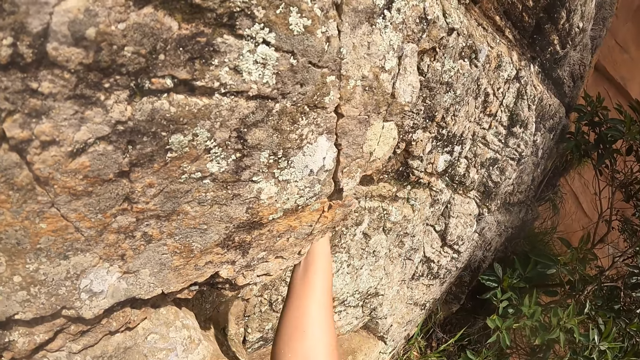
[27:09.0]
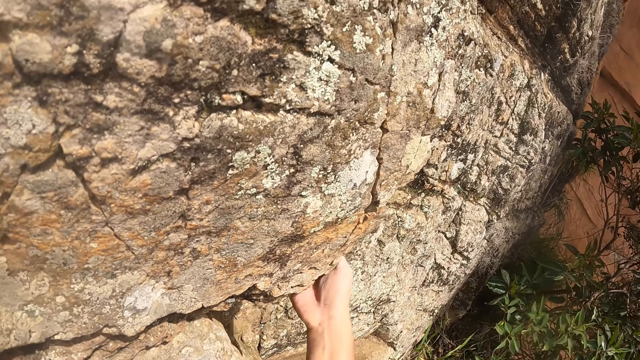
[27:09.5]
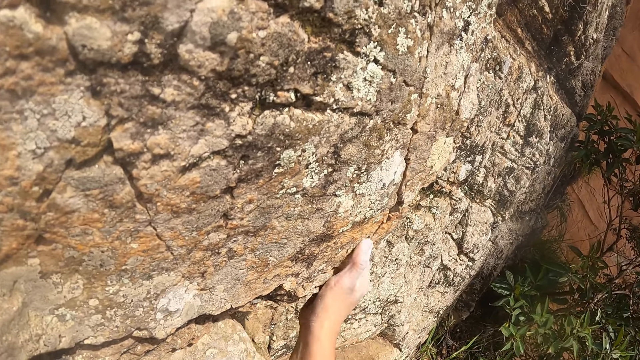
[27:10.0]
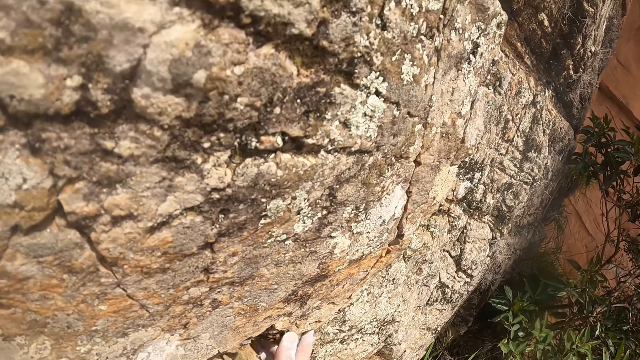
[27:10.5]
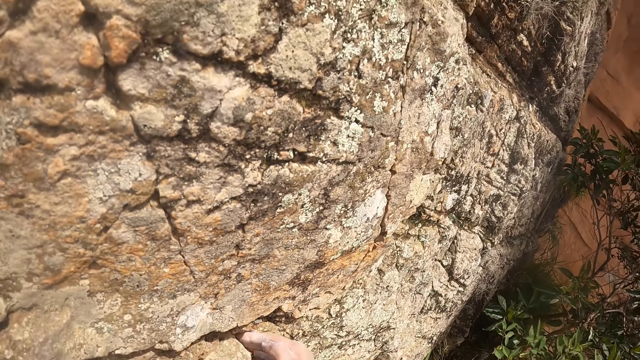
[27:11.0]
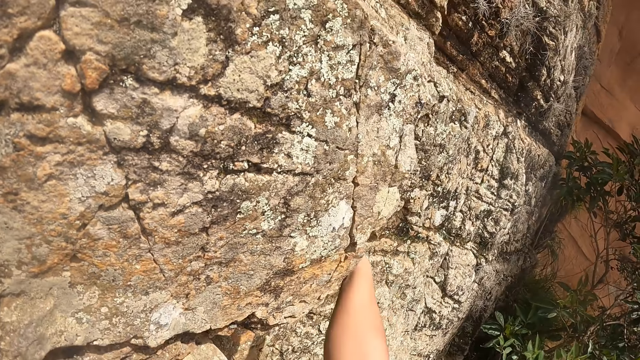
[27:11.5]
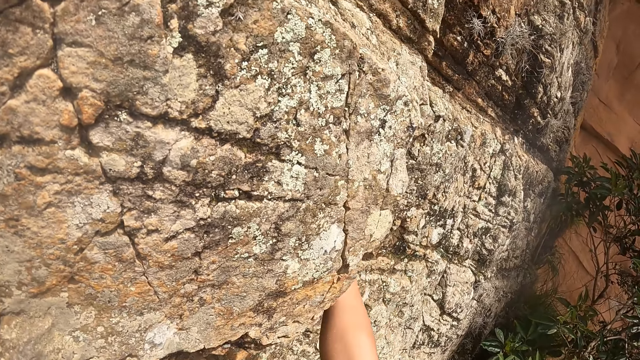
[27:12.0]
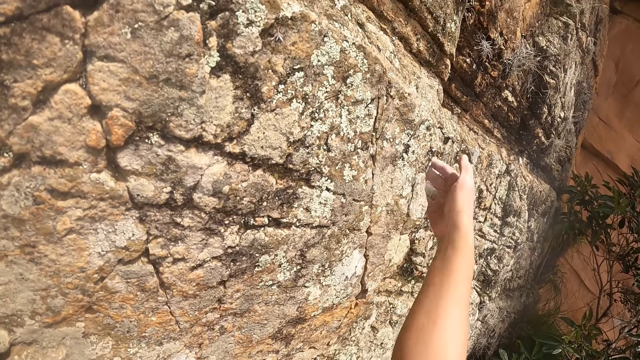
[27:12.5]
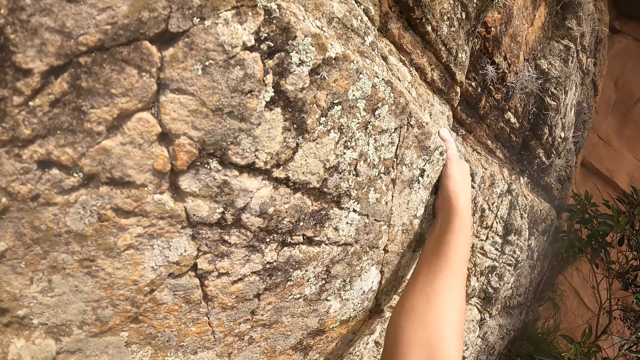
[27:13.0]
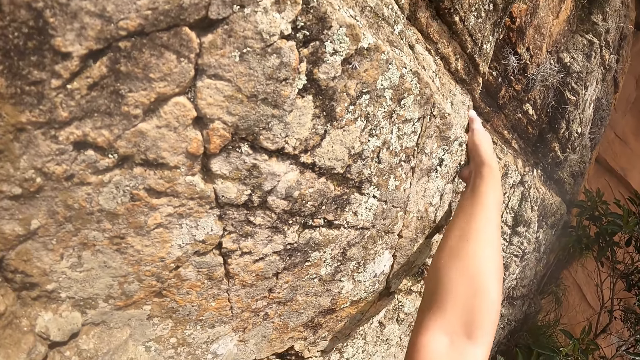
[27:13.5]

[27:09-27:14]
The camera wearer holds the mountain wall with the right hand.

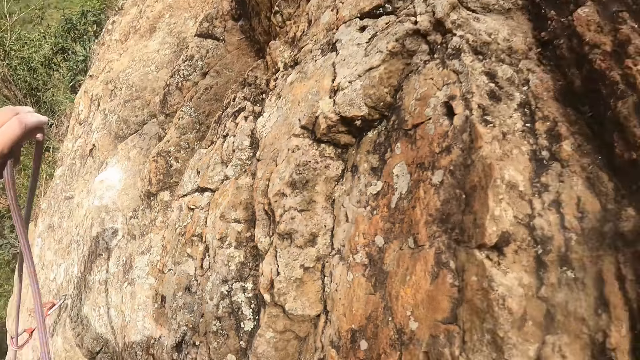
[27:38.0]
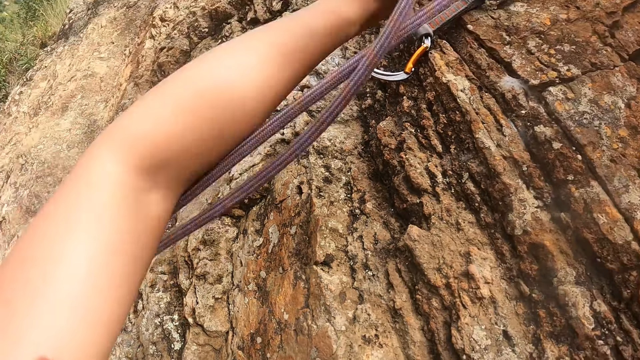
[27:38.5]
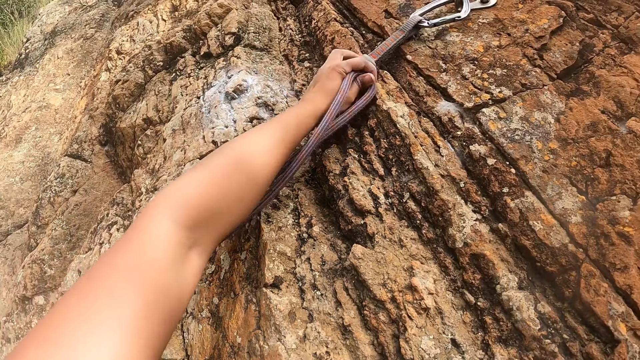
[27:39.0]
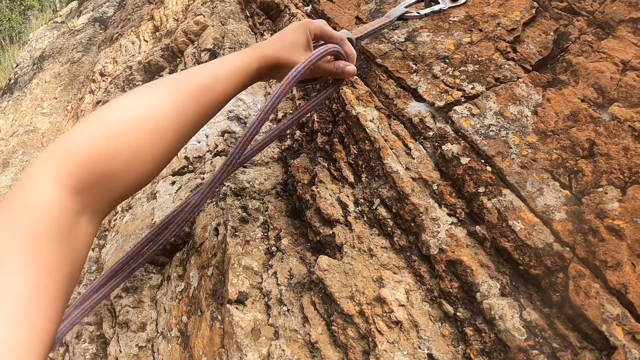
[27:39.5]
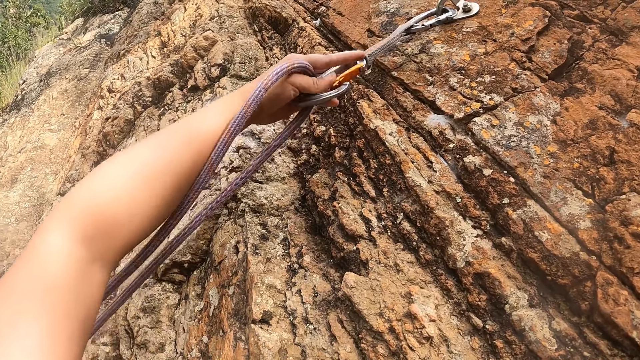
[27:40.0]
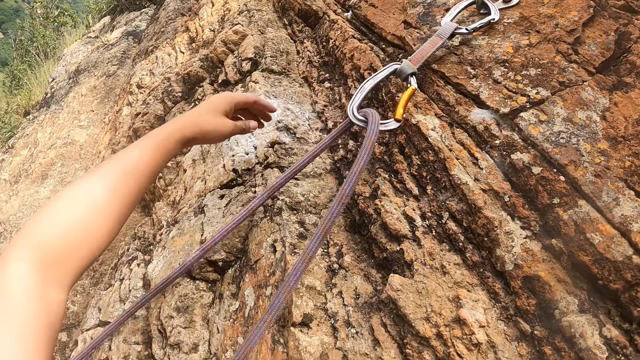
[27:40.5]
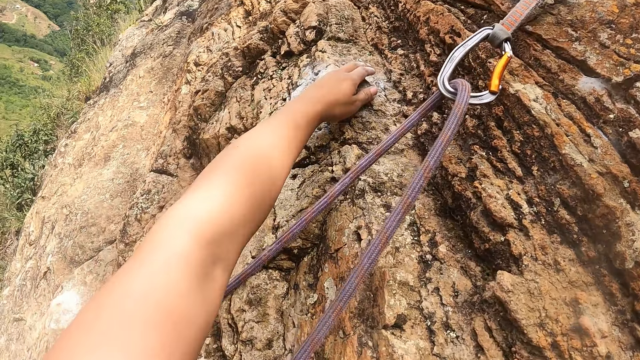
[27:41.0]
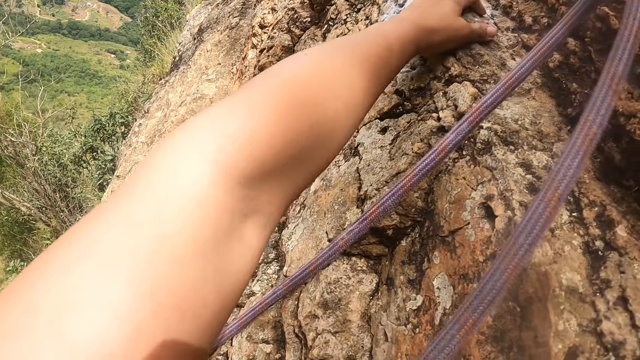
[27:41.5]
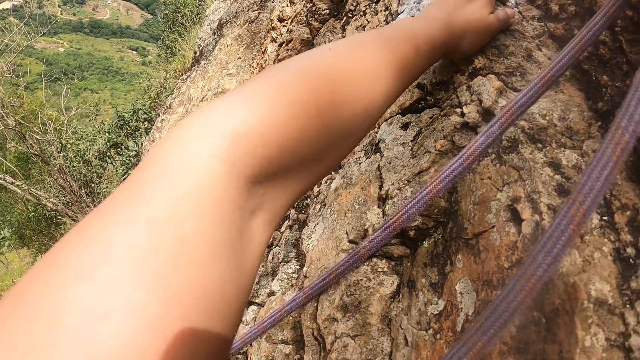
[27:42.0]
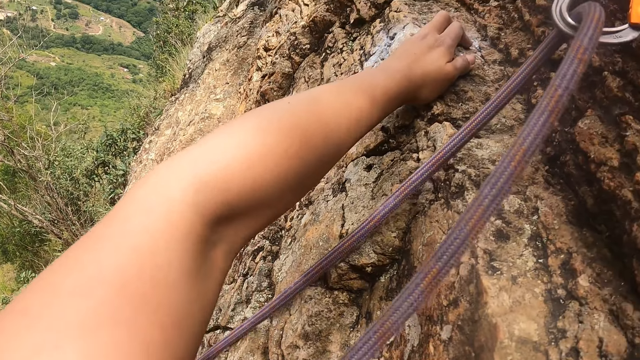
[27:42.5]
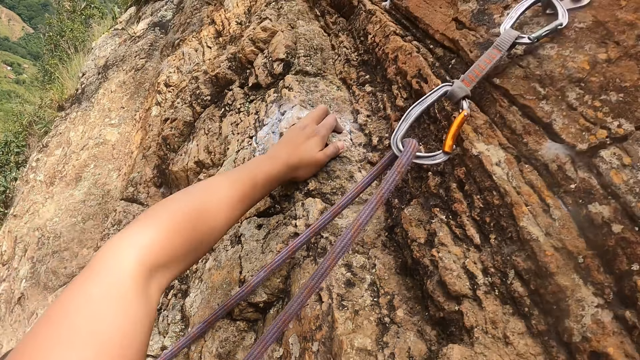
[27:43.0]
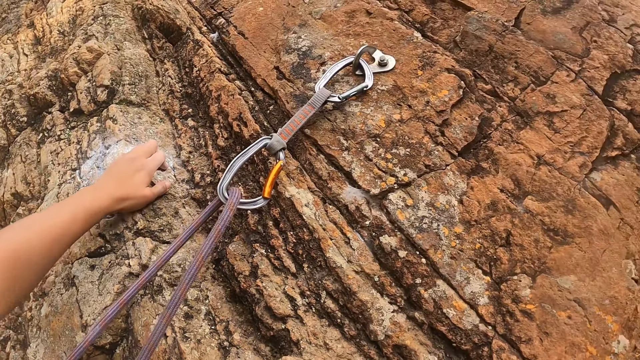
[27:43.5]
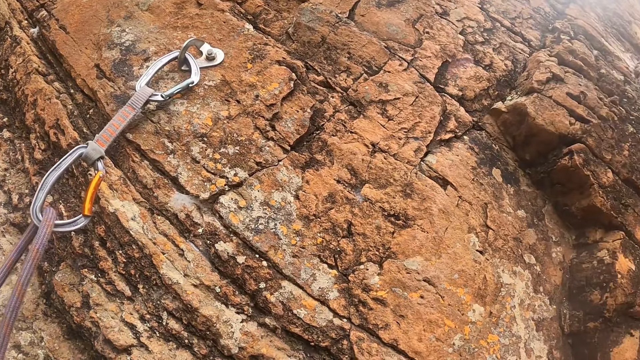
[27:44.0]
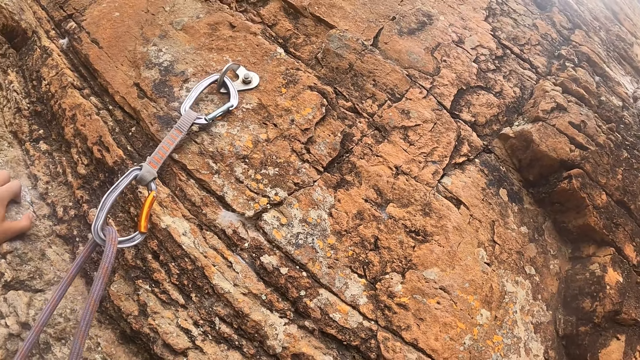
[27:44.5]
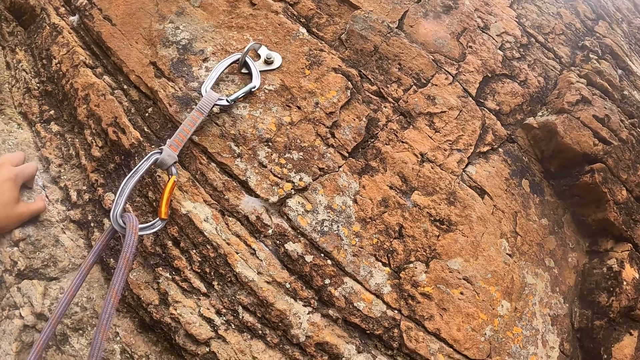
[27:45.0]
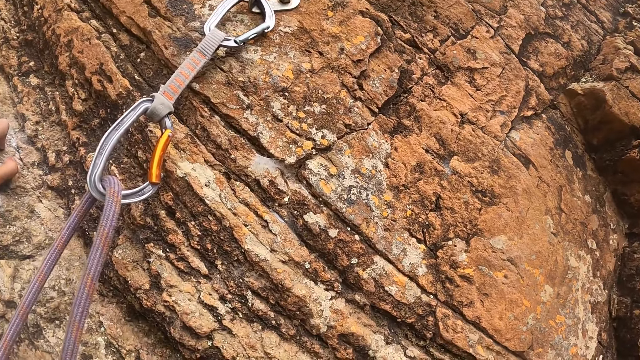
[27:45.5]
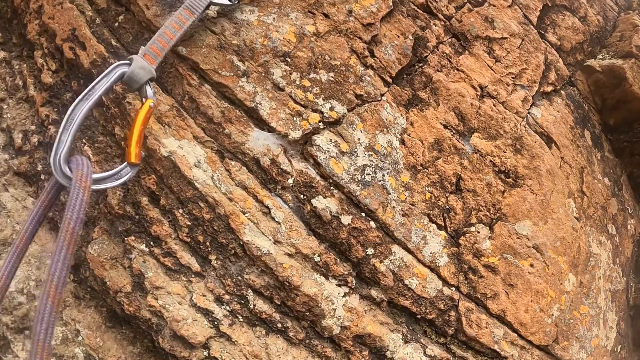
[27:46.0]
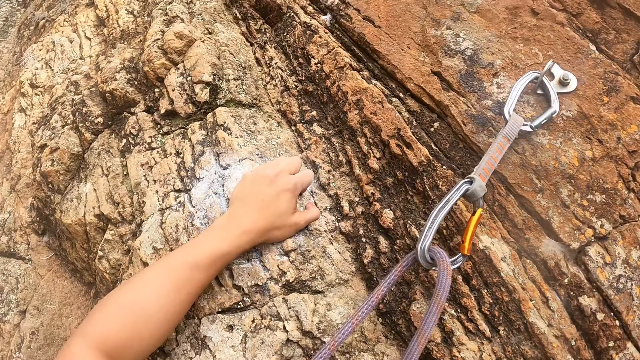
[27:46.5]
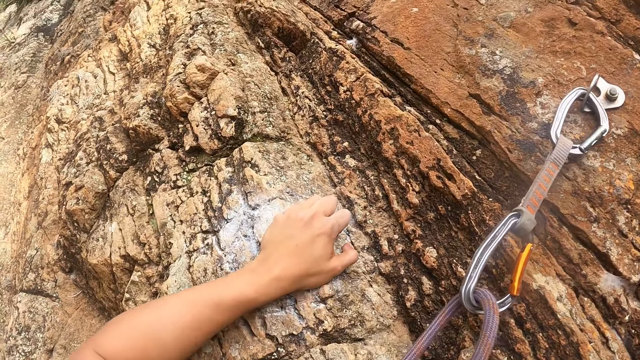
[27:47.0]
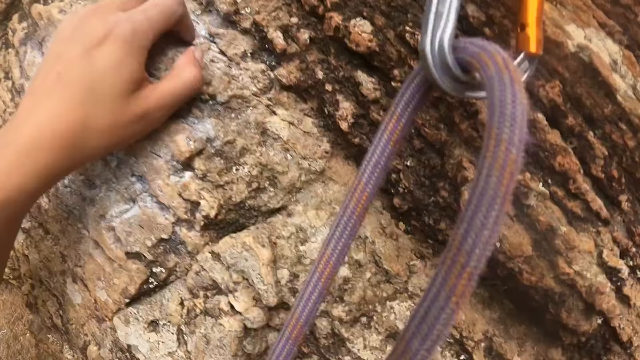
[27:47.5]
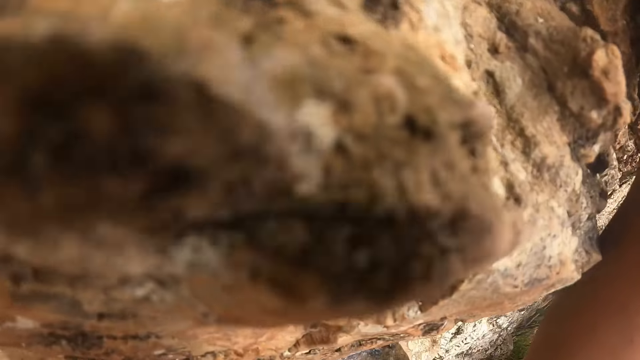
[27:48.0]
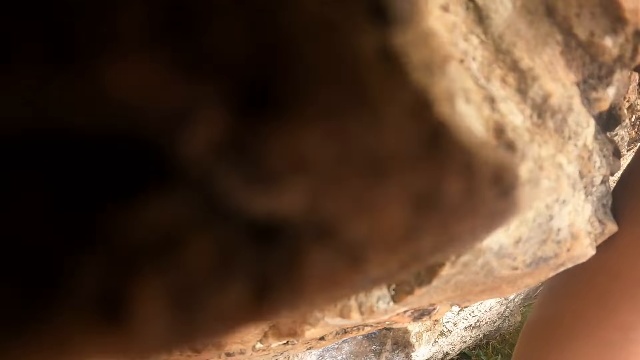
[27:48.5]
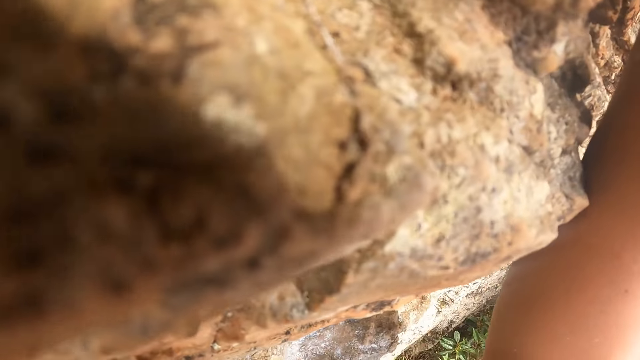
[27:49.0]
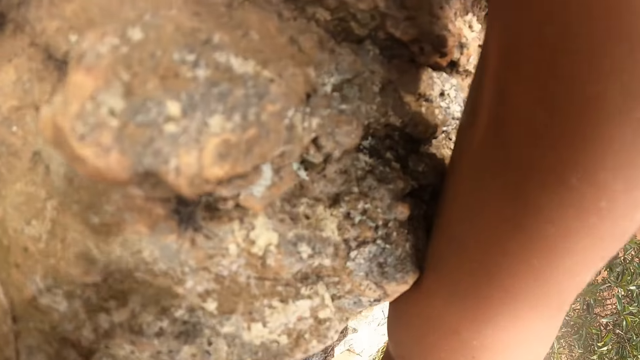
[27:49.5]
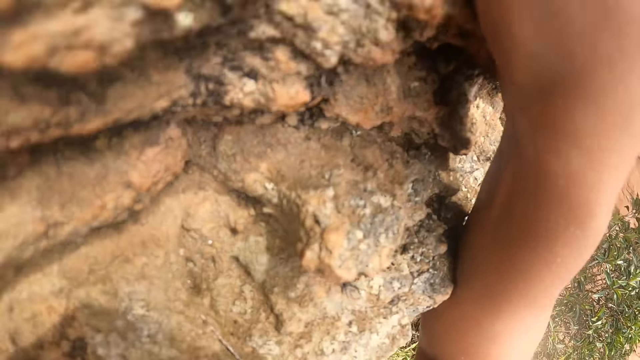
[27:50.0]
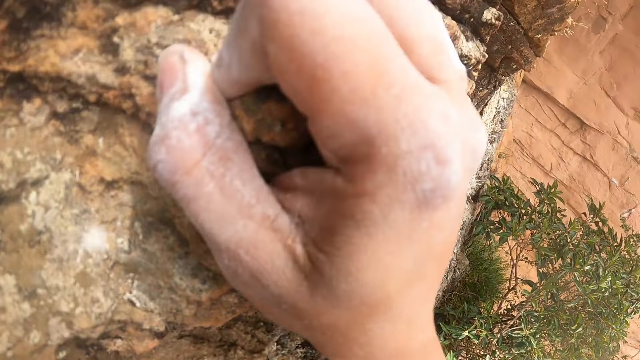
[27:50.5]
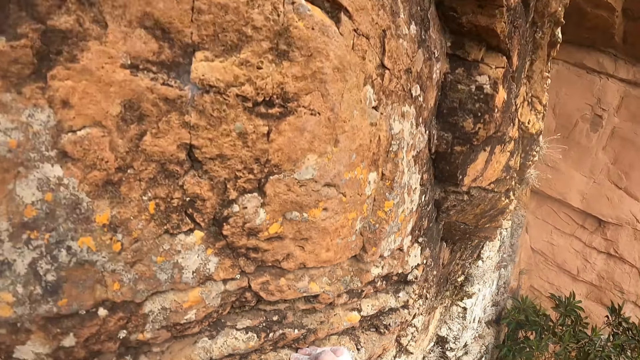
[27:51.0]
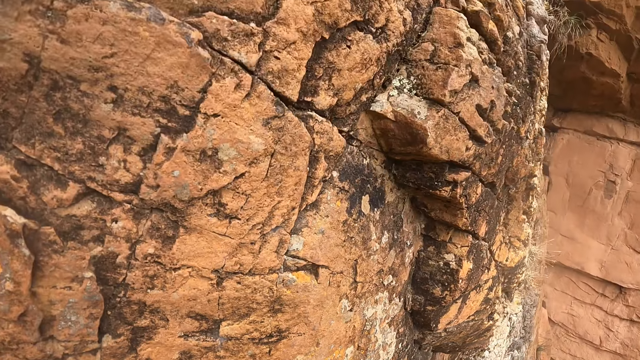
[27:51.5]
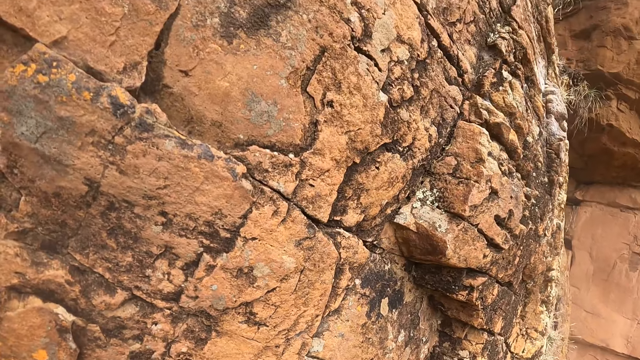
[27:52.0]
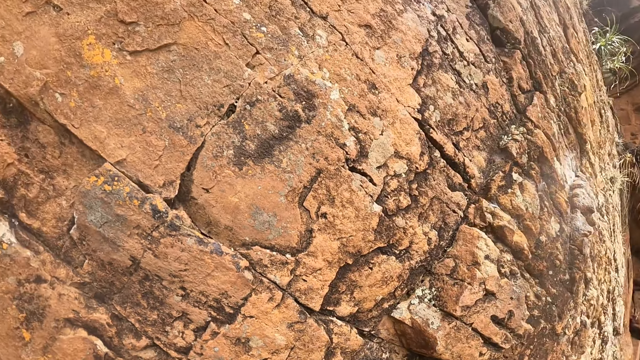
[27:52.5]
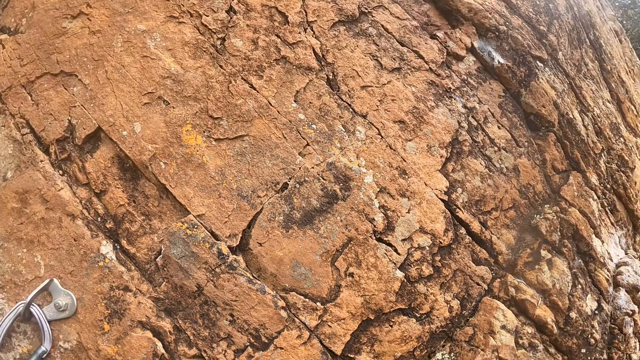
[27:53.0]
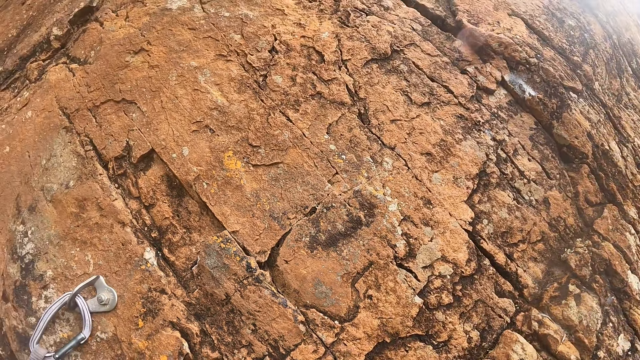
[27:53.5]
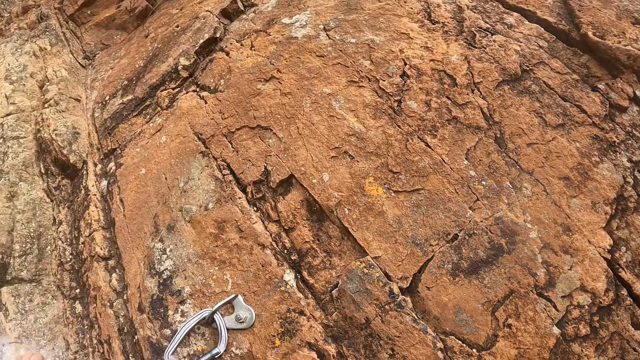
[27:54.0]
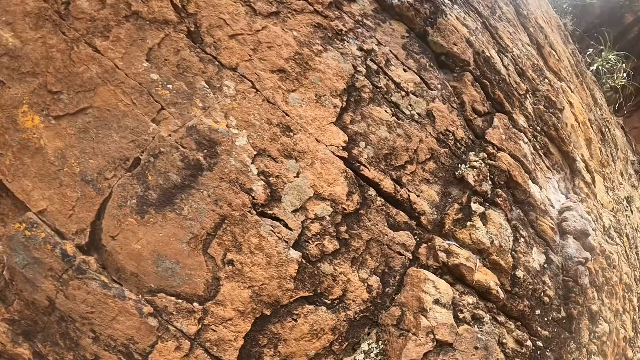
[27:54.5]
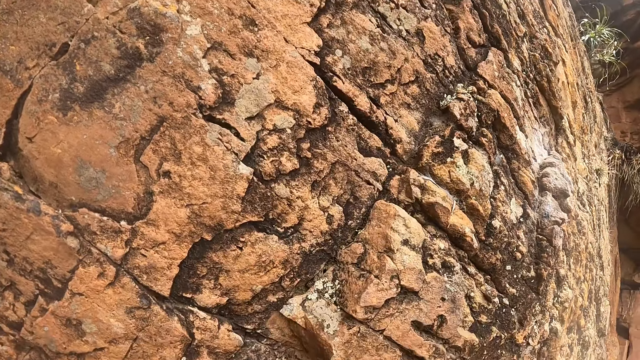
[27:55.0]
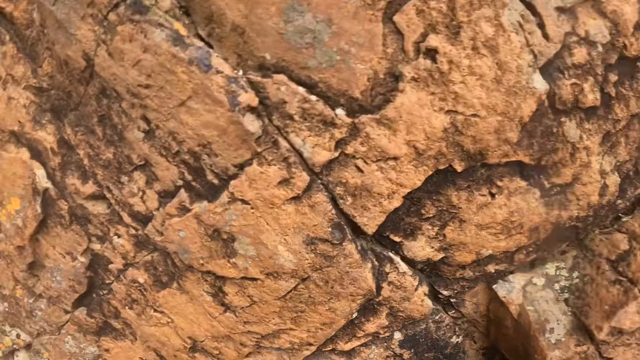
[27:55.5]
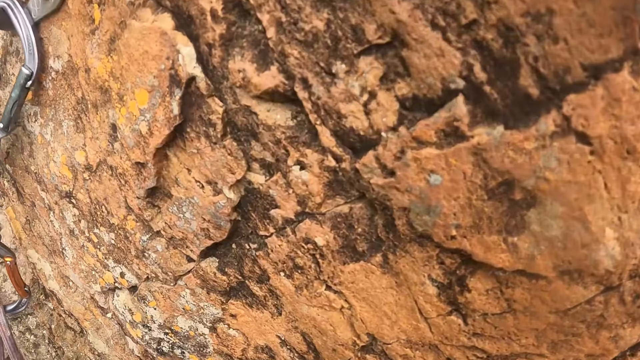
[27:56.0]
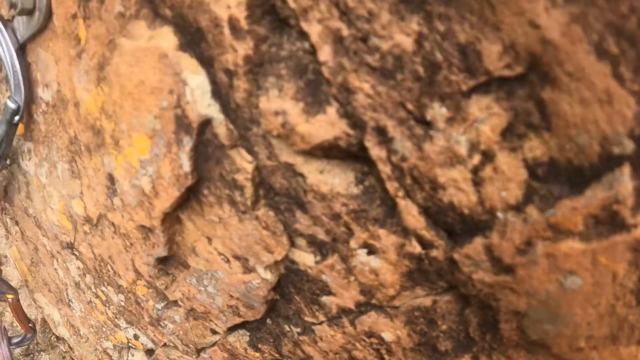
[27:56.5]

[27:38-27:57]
The camera wearer pulls the zipline lanyard. They put the rope on the carabiner. They climb on the rock. They climb down the rock.
